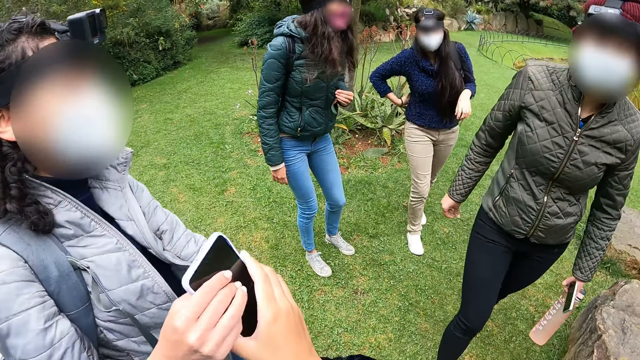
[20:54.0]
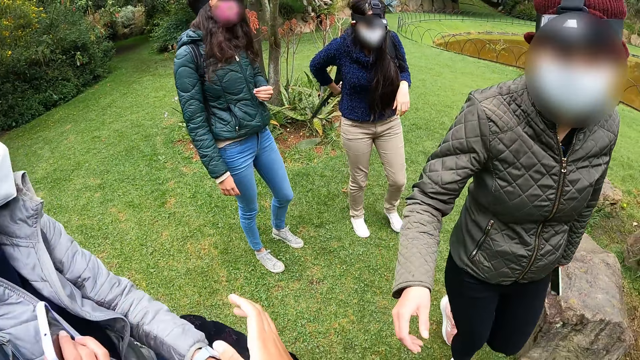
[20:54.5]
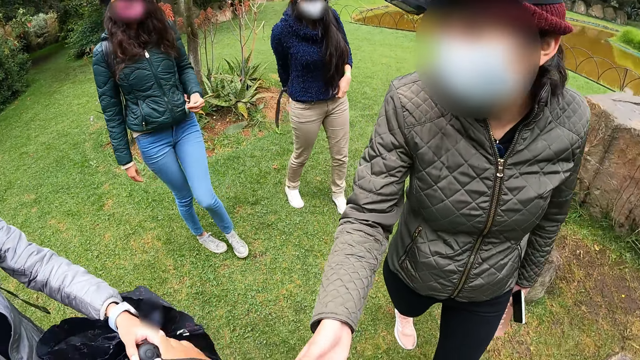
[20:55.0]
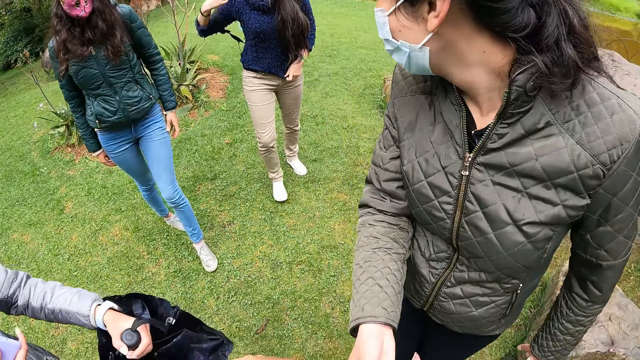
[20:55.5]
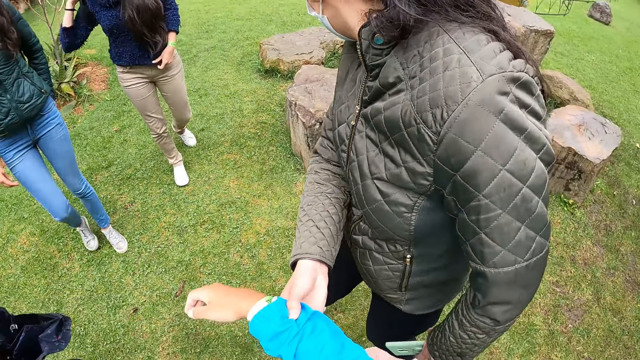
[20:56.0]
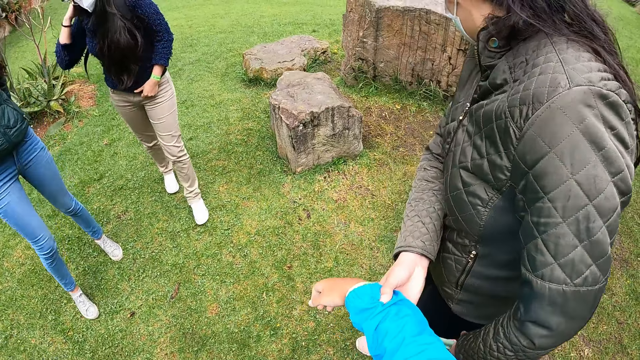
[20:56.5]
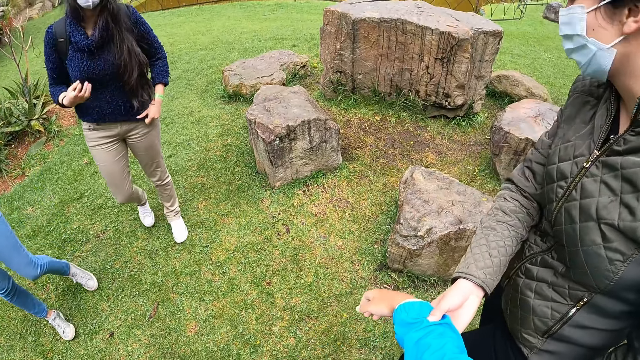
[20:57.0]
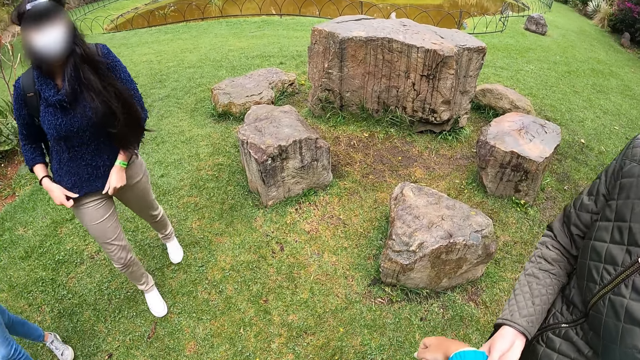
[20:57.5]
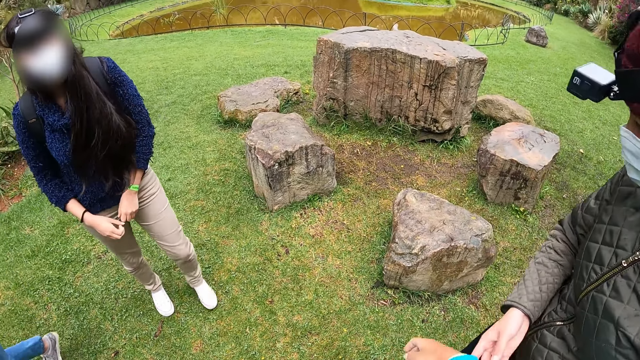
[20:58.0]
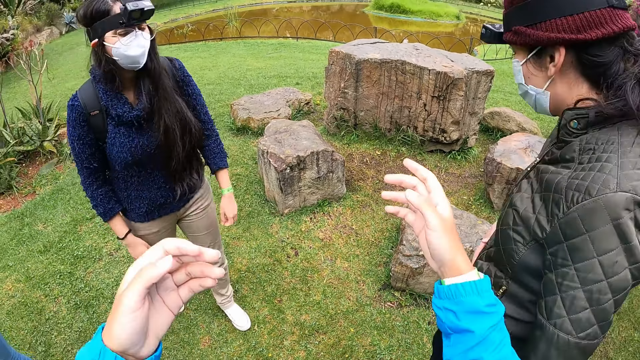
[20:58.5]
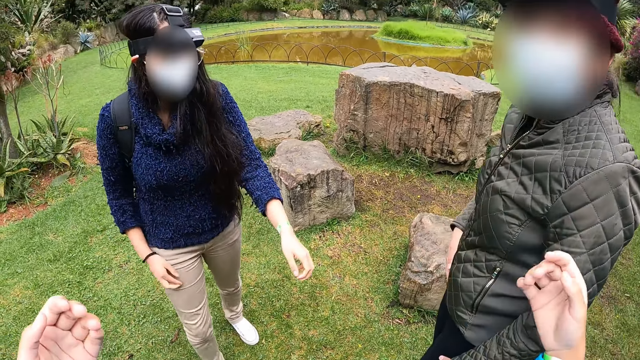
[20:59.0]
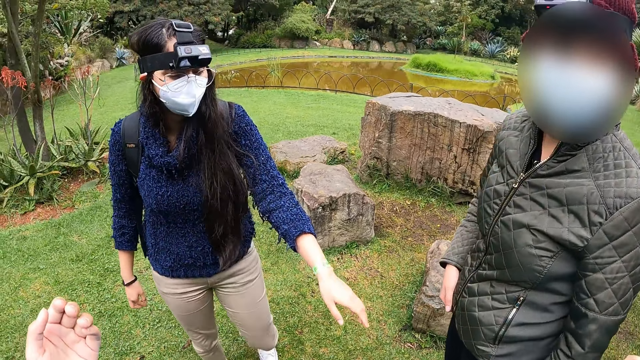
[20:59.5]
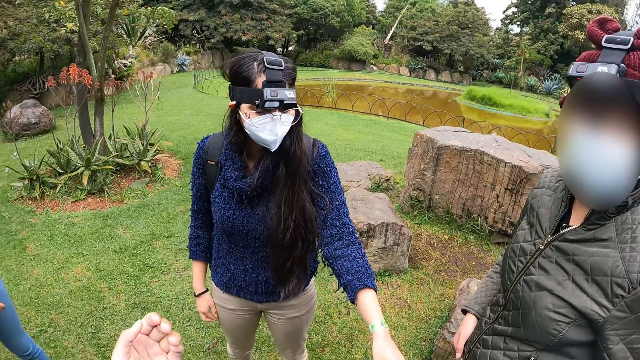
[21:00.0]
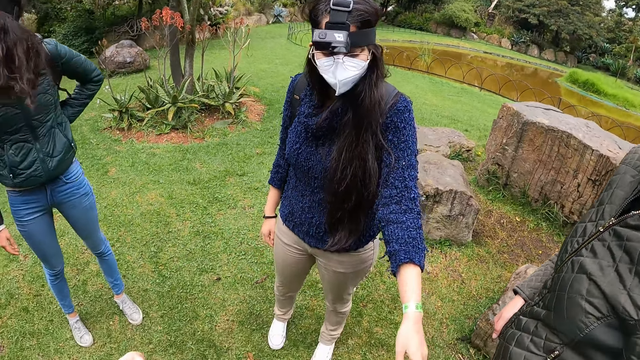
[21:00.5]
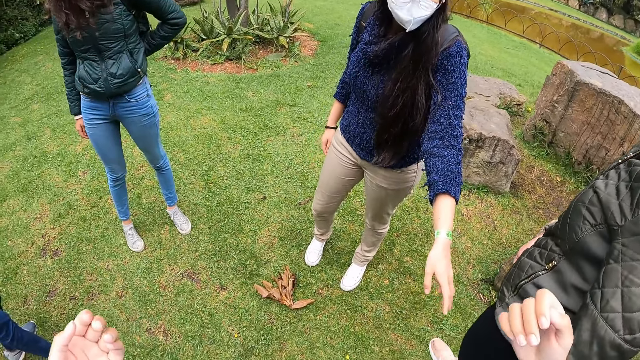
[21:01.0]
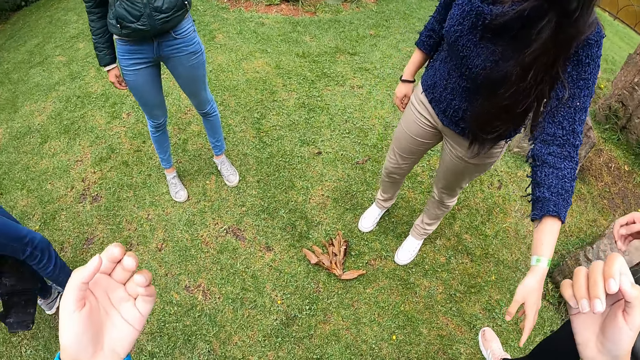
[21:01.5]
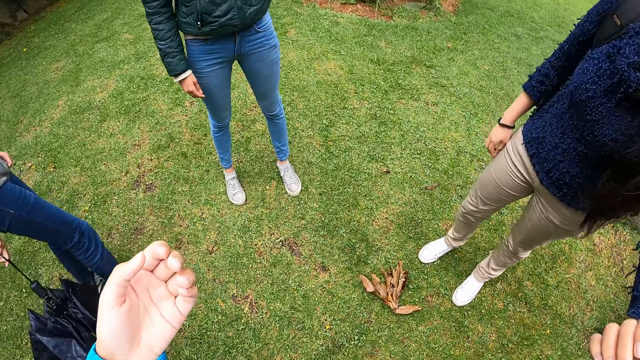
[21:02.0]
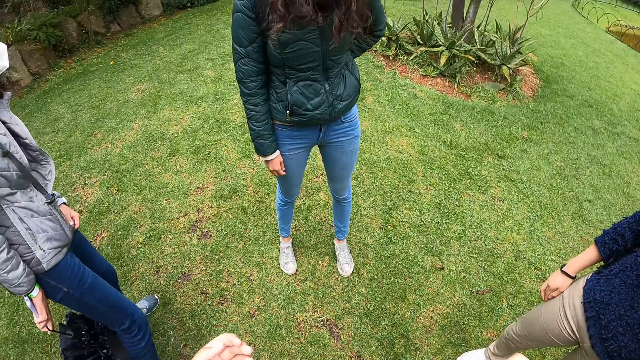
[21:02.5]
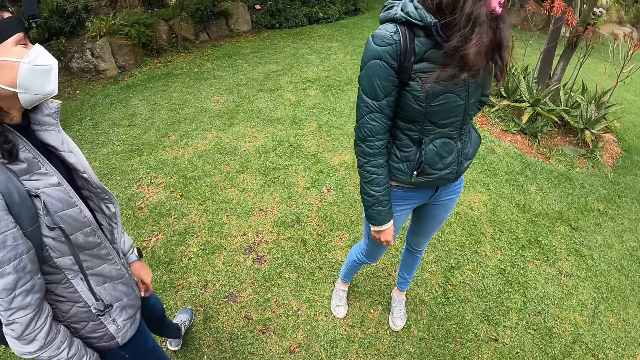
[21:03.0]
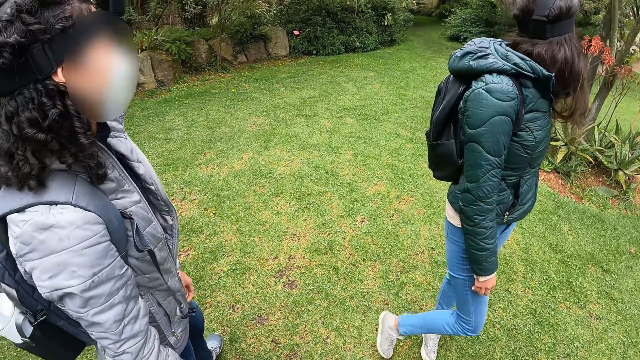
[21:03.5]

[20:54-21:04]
The woman collects the phone from the camera wearer with her left hand. She collects the umbrella from the camera wearer's right hand with her left hand. Another woman holds the hand of the camera wearer and looks around. A third woman moves something with the left hand and adjusts the pullover with both hands. The camera wearer moves both hands. The third woman moved the left hand. The camera wearer looks around.

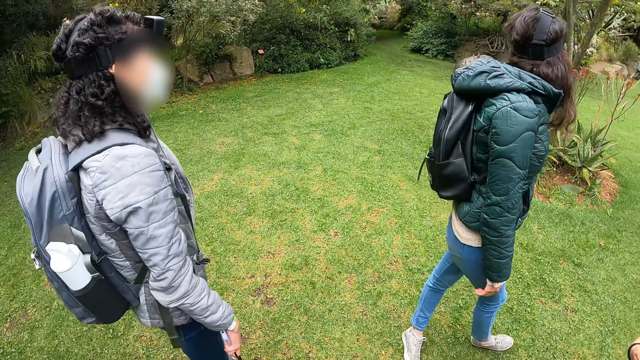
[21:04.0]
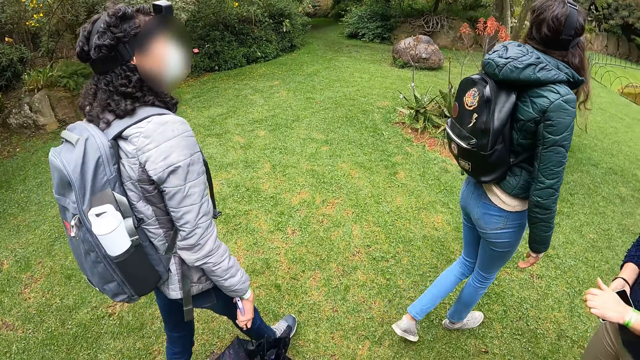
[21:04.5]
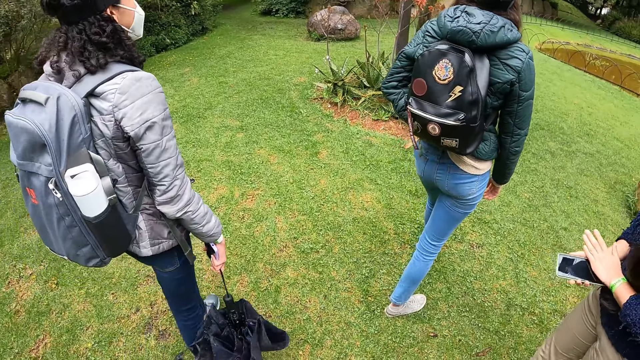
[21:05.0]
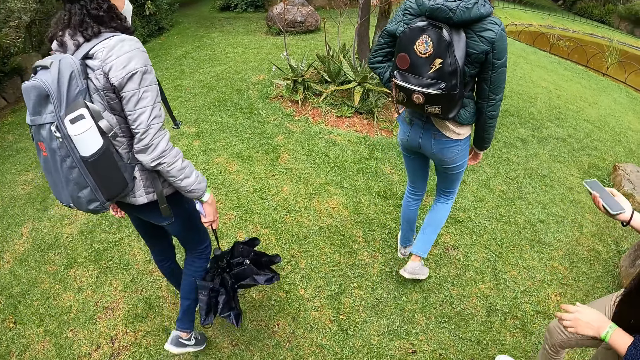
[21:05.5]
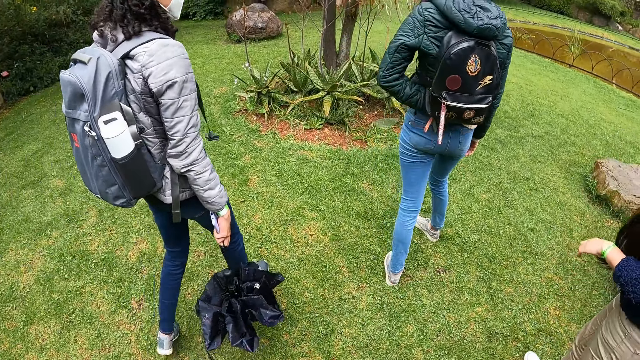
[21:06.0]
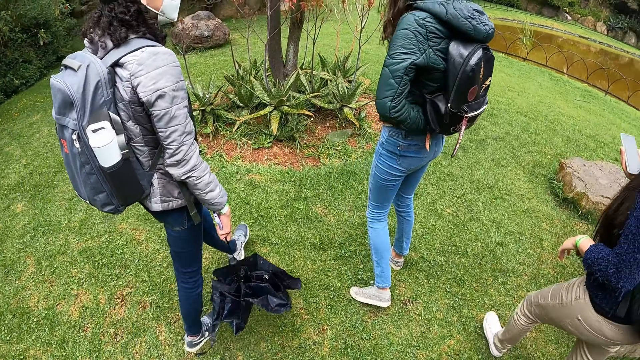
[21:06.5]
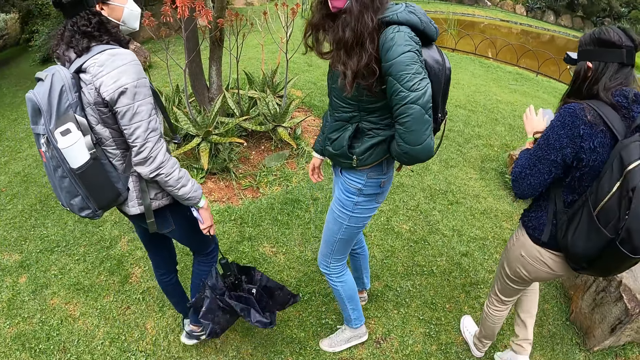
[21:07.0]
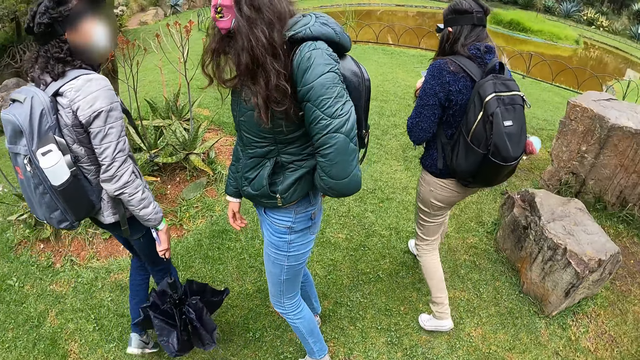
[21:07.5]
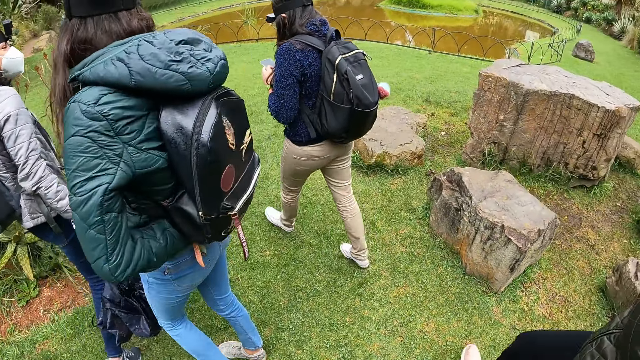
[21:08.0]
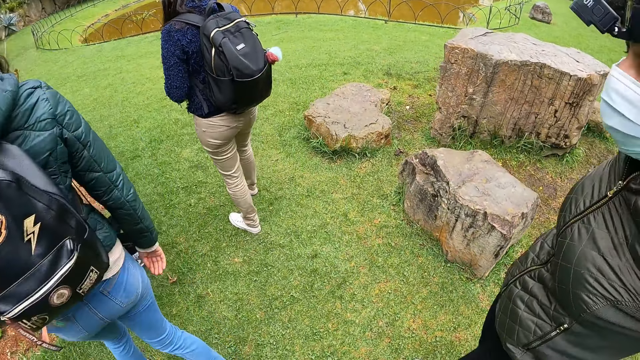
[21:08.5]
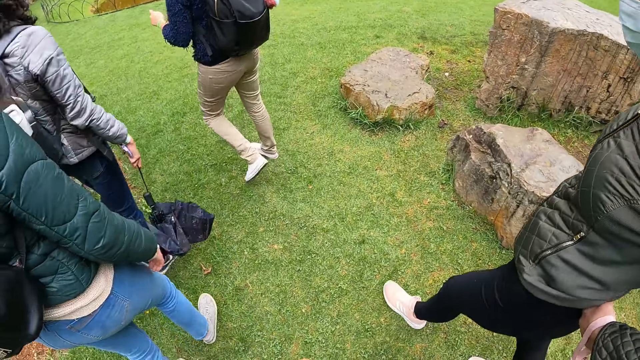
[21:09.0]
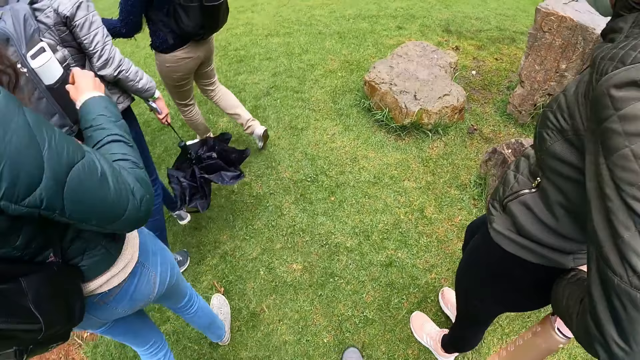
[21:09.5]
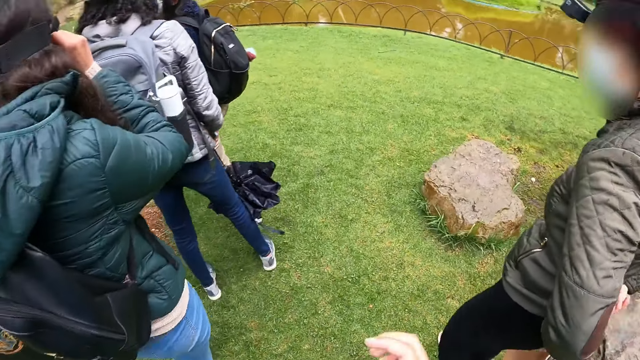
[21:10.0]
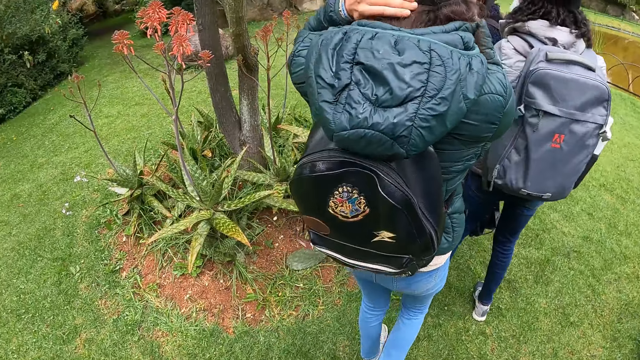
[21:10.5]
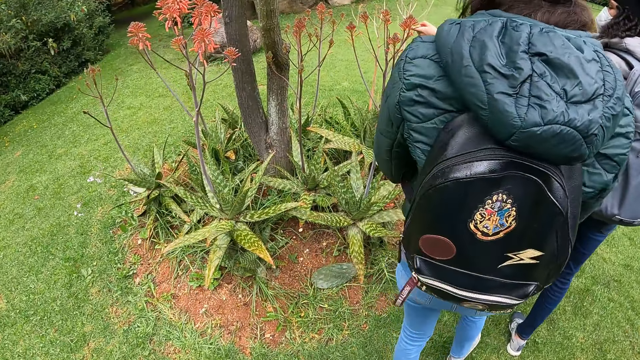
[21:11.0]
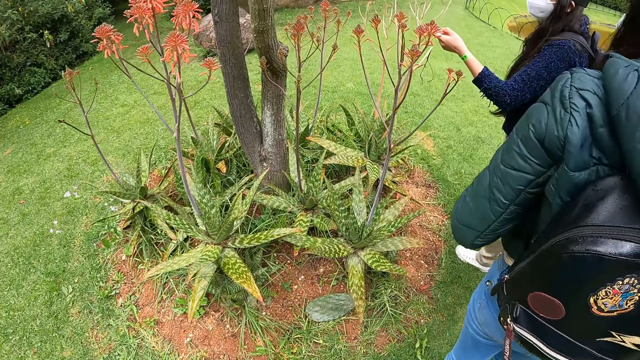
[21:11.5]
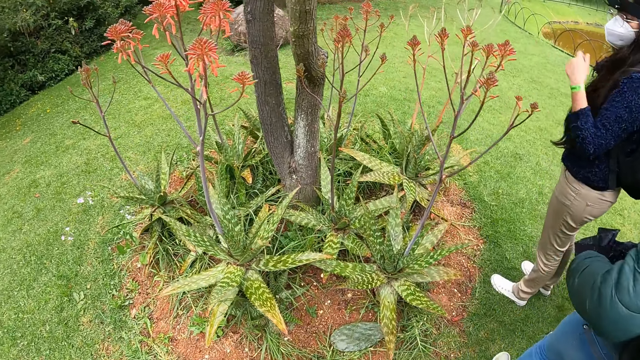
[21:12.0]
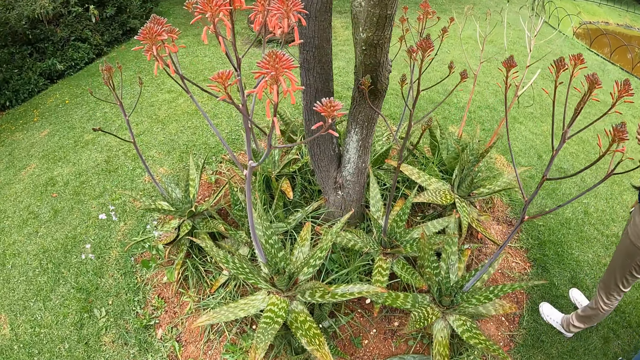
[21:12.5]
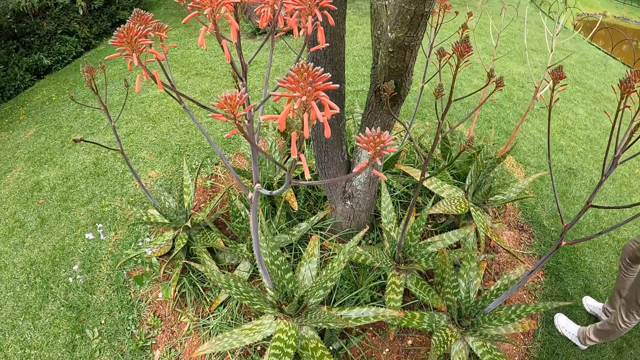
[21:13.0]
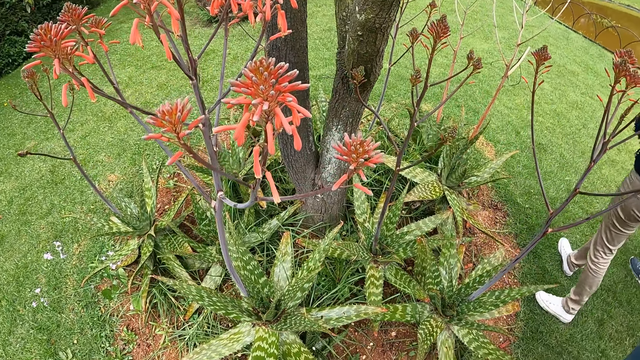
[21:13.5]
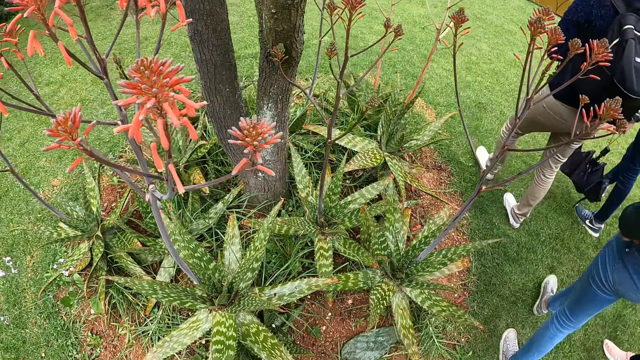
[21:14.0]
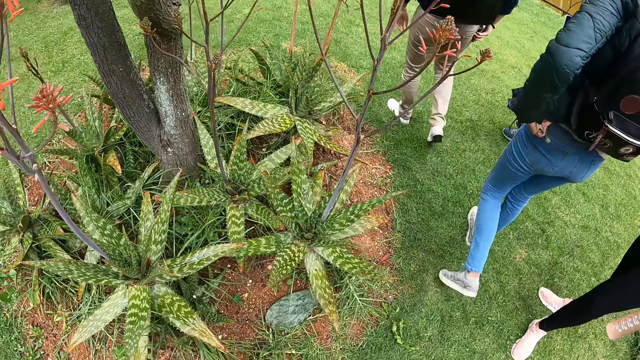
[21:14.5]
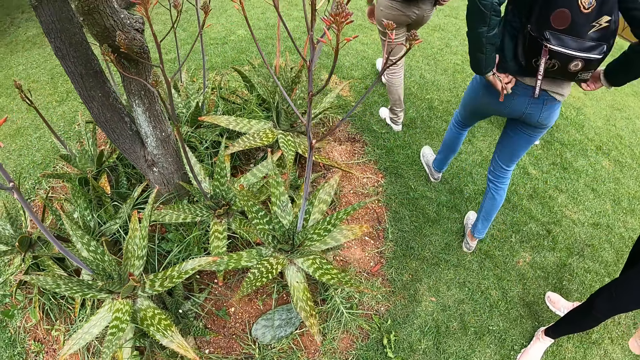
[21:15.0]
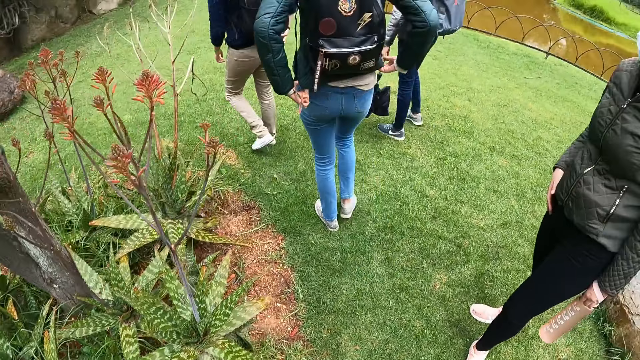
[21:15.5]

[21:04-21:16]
Two women move around. A third woman operates a phone with her hands and wipes the phone with a hand. The first woman looks aside. The women move around. The first woman adjusts the cap. The third woman touches a plant with her left hand. The camera wearer looks around.
